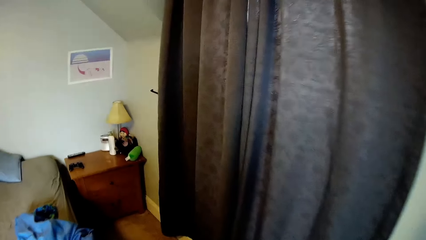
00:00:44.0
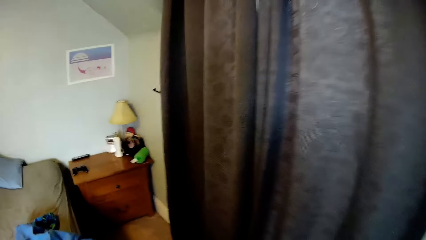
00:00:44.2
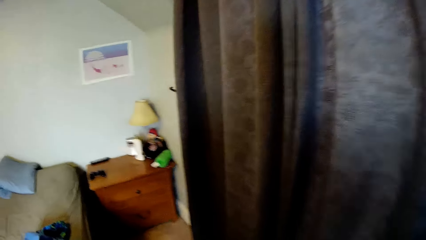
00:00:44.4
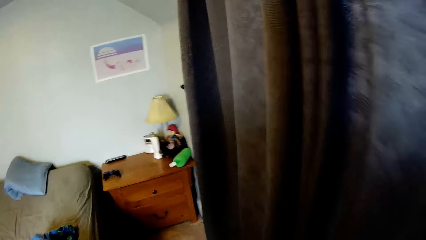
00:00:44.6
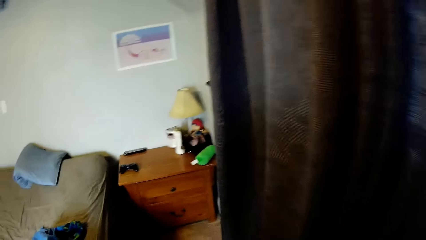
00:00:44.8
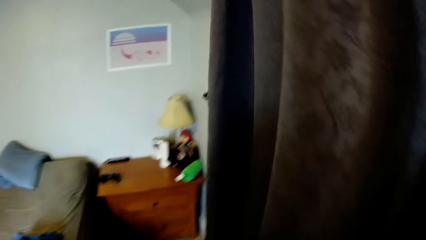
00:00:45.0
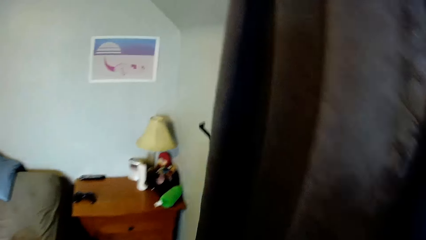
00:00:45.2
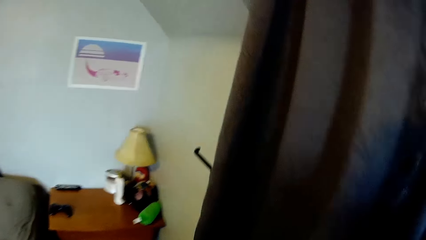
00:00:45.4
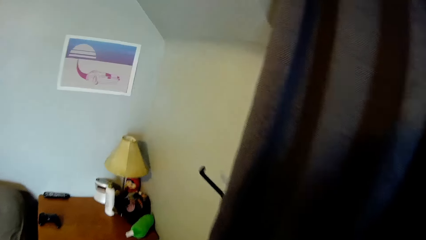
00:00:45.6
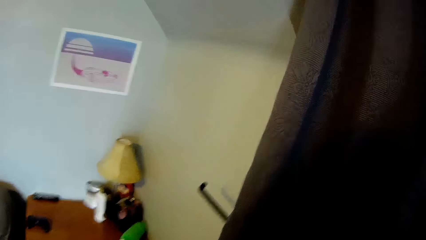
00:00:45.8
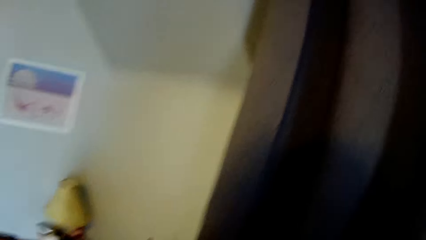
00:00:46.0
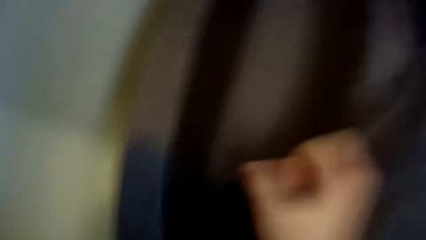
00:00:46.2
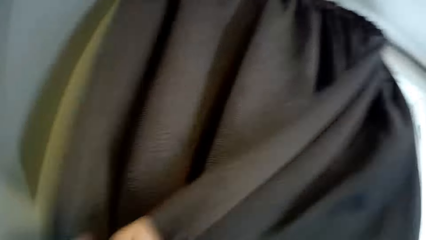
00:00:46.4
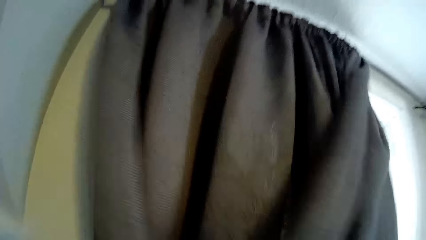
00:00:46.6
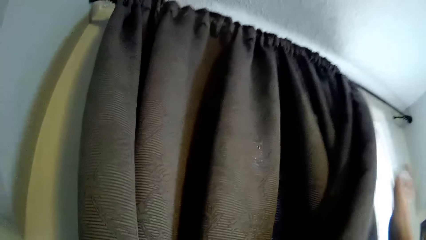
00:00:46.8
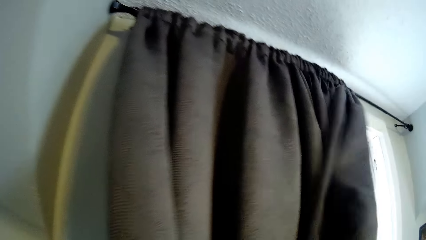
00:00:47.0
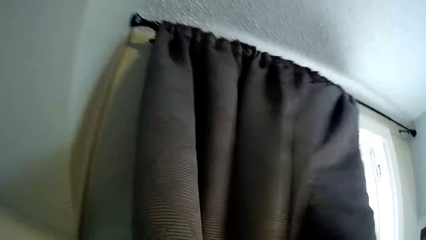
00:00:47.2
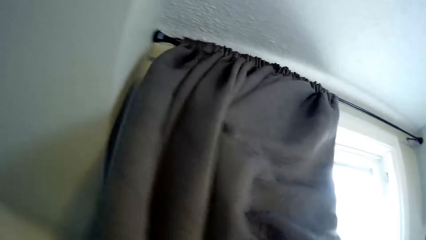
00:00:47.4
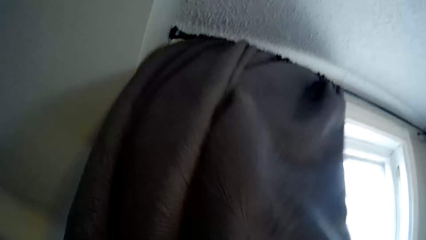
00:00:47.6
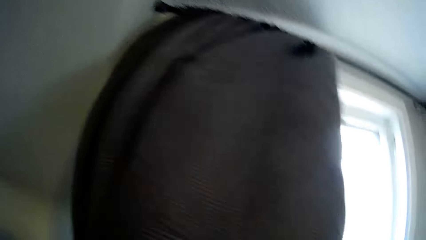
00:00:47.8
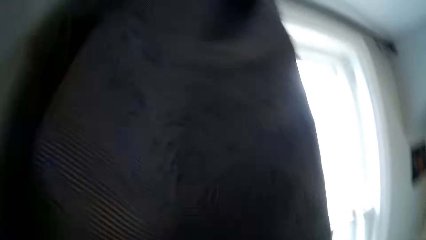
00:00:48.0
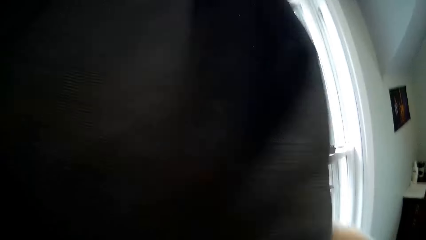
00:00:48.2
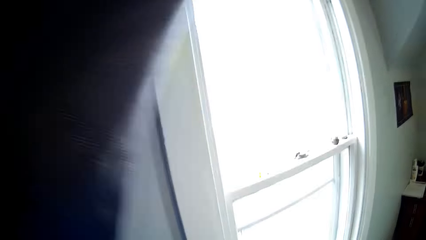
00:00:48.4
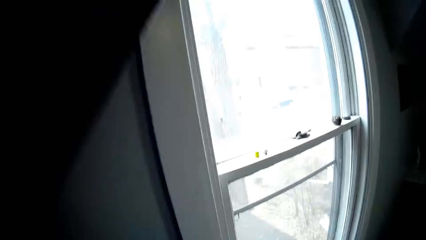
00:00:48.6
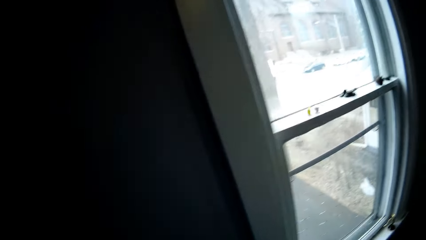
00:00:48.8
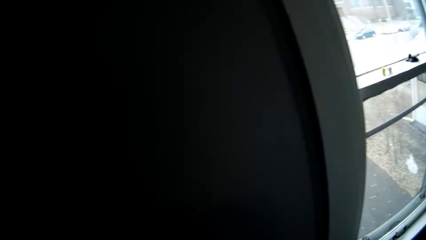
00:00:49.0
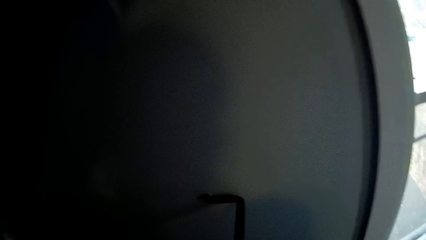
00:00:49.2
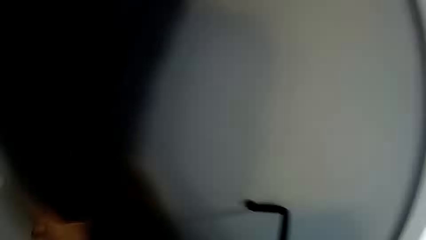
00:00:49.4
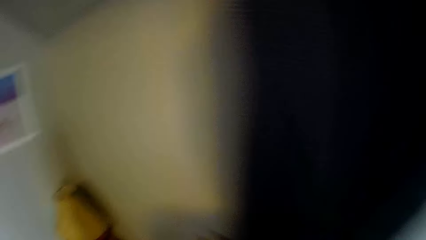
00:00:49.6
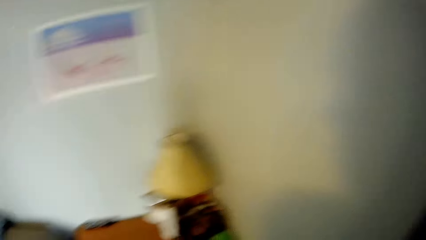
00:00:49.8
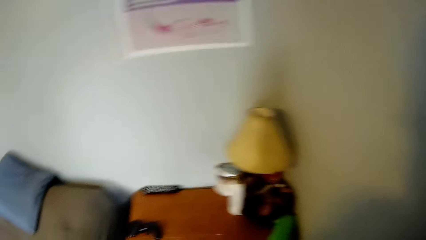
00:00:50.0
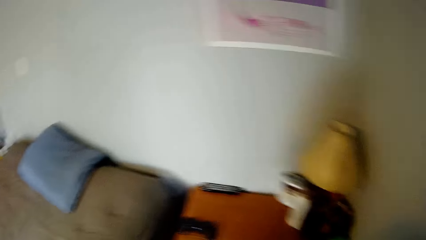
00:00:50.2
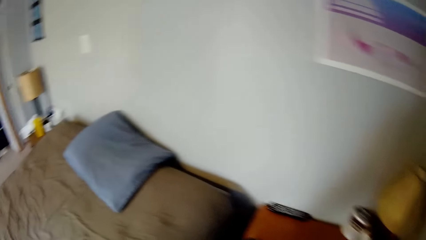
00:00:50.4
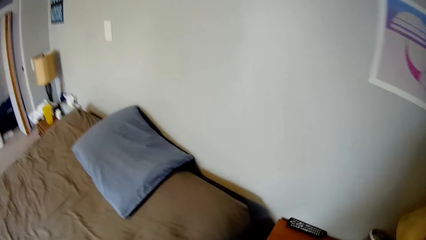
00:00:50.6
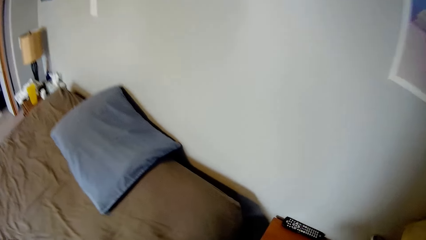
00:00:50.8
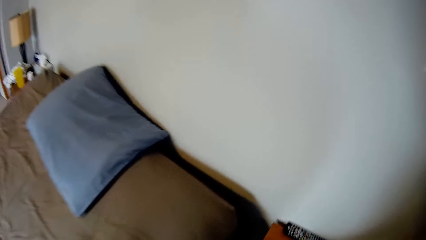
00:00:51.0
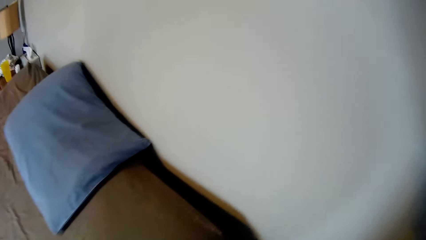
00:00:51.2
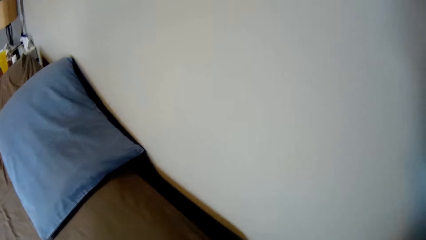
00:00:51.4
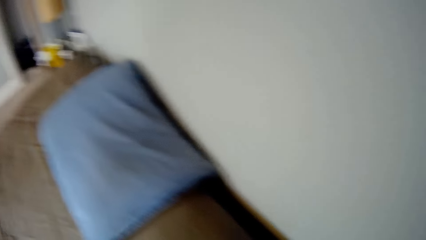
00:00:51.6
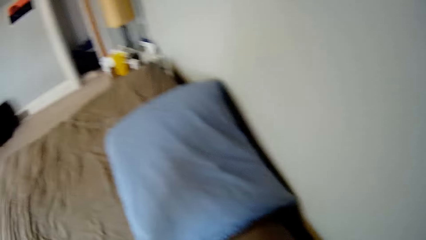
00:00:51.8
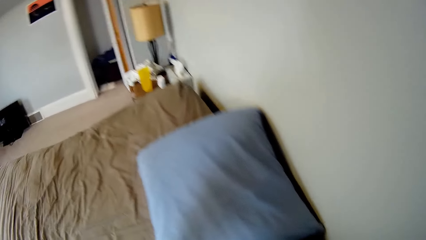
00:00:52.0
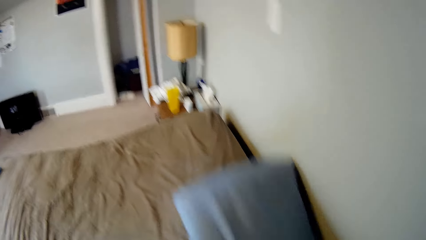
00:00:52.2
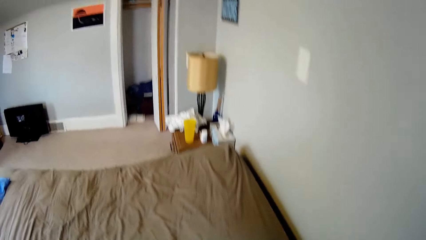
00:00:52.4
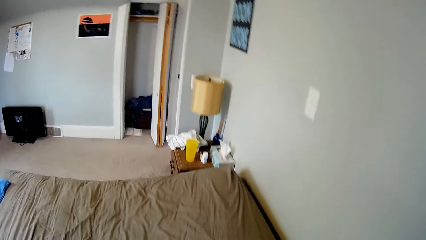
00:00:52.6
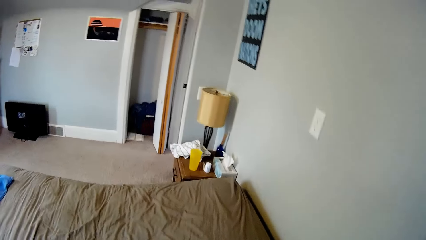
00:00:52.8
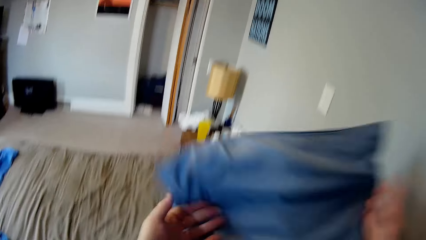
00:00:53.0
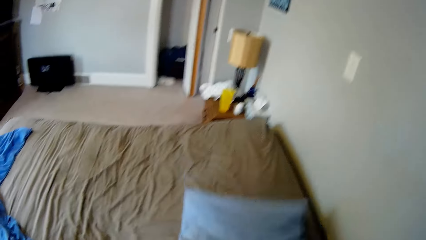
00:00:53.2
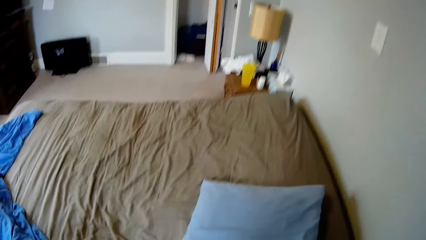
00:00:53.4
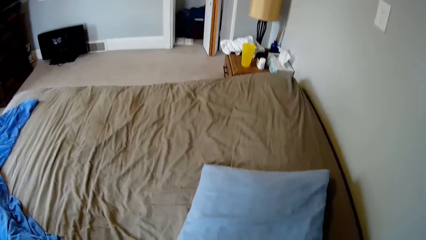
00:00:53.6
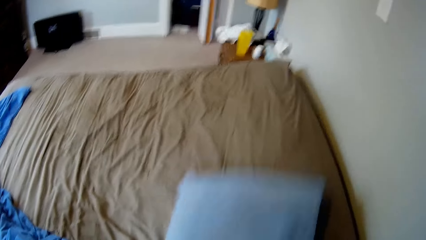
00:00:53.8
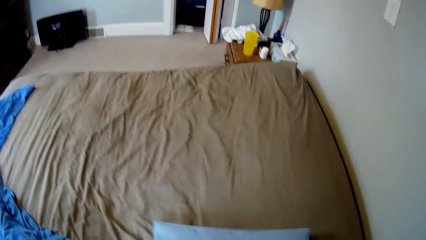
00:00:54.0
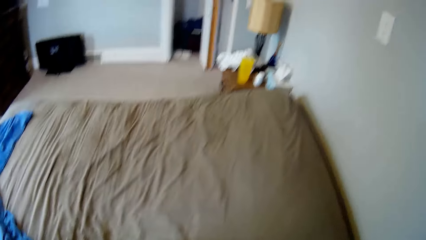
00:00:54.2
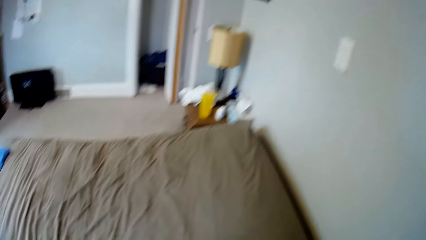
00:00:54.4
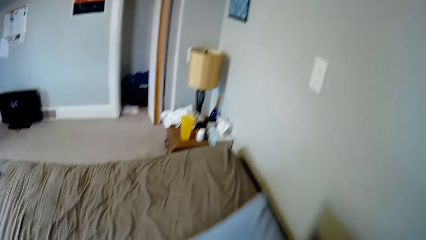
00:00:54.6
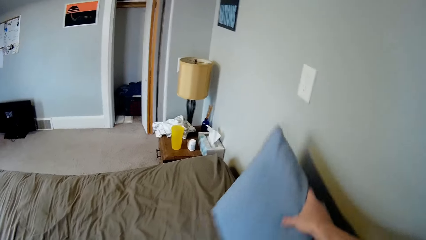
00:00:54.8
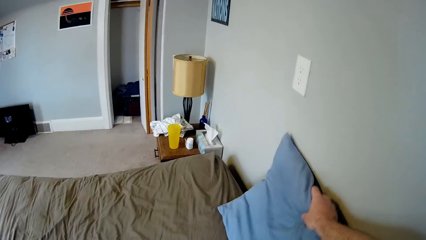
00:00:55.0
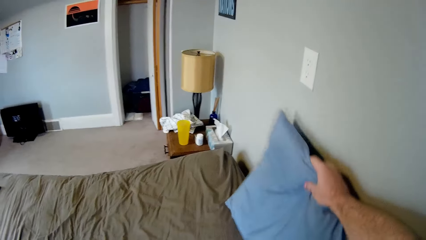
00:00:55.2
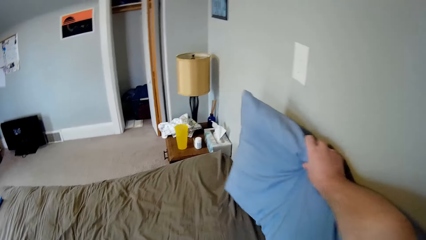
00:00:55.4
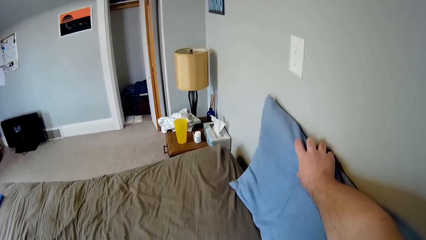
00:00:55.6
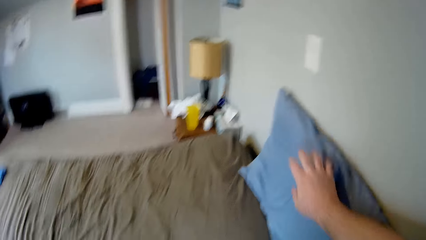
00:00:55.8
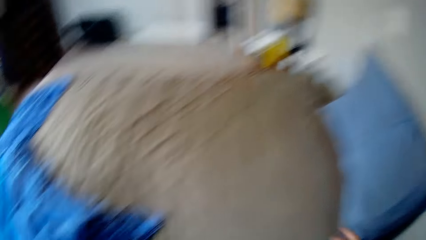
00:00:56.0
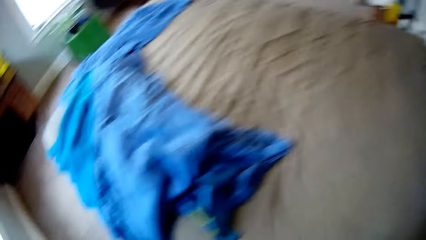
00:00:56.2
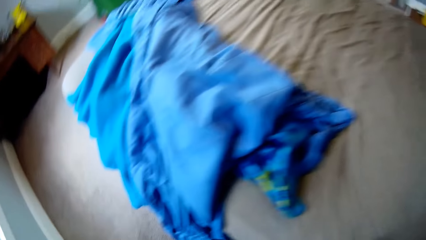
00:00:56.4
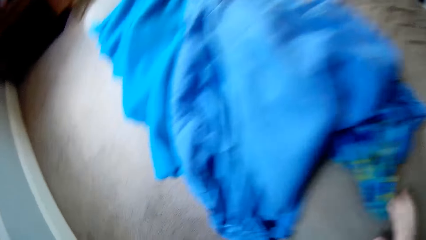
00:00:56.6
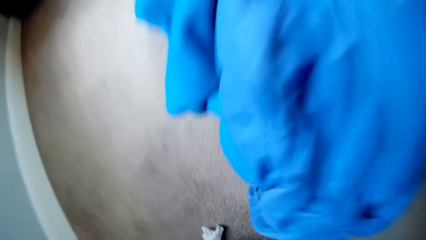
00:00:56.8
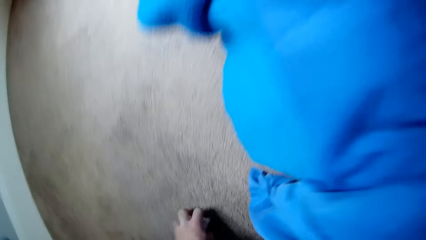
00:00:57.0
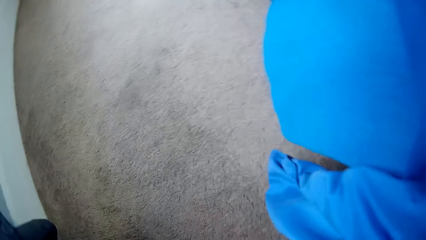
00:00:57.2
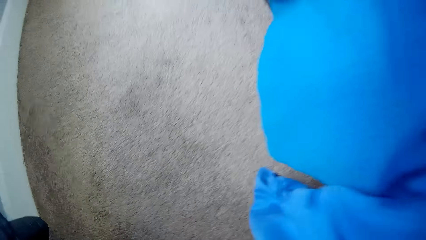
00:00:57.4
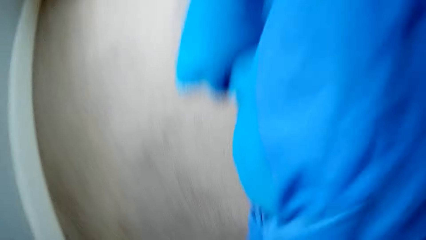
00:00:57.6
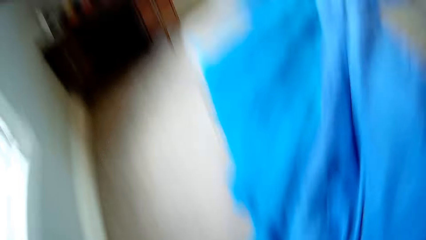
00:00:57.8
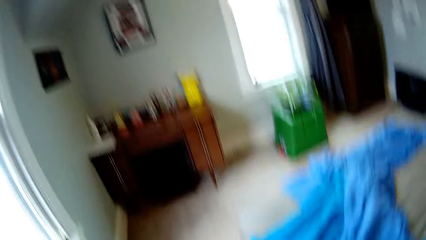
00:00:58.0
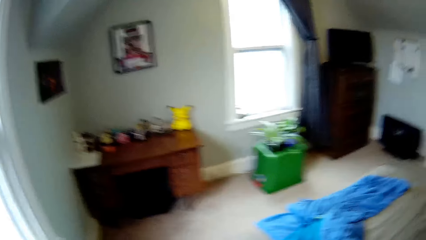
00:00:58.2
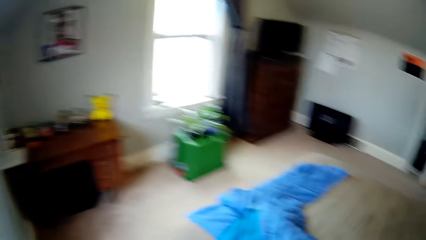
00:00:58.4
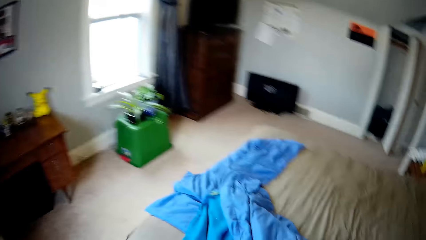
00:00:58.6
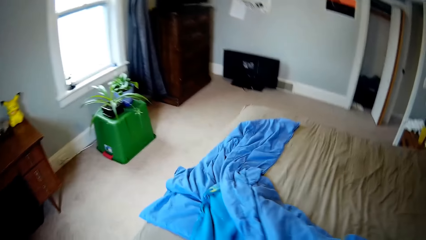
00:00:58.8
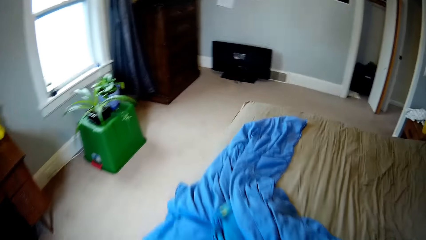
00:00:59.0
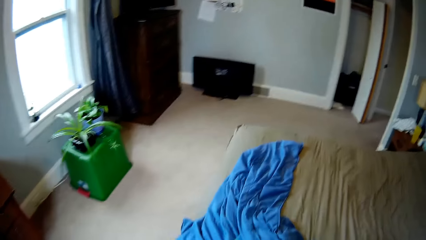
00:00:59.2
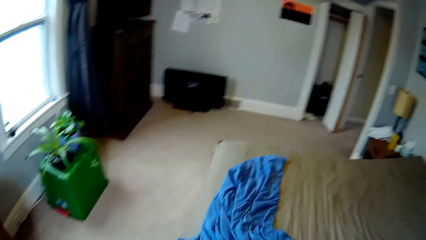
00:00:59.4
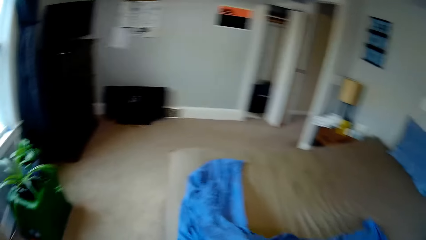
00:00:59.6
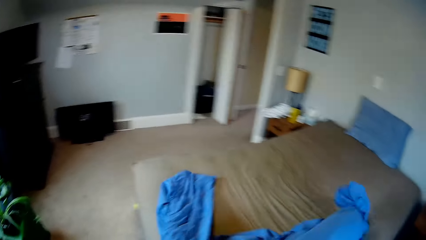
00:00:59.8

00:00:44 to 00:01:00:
The camera wearer folds a window curtain. They open the curtains. They clip the window curtain. They spread the pillow case. They walk around the room. They pick a pillow from the bed. They place the pillow on the bed. They pick a paper on the floor. They place the pillow against the wall. They move around the room. They spread the bedsheet.
